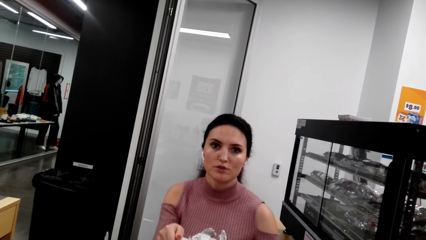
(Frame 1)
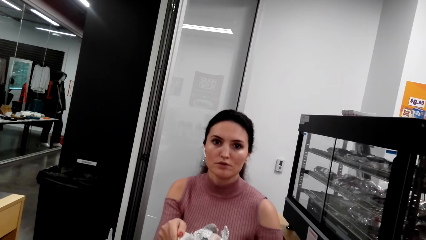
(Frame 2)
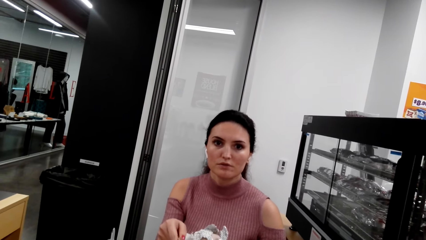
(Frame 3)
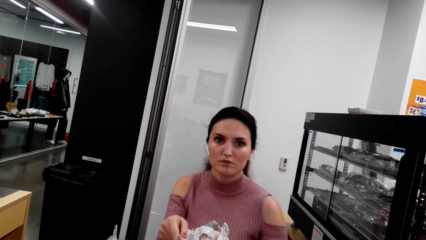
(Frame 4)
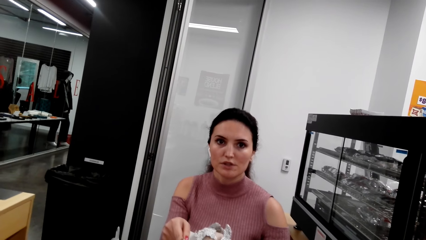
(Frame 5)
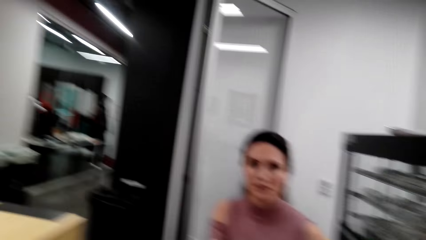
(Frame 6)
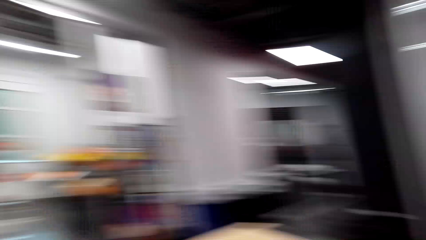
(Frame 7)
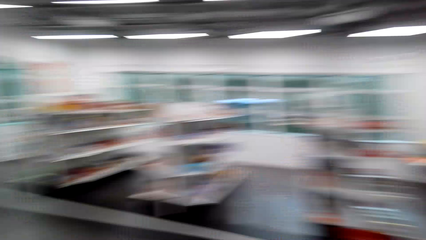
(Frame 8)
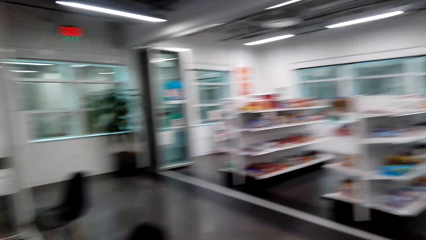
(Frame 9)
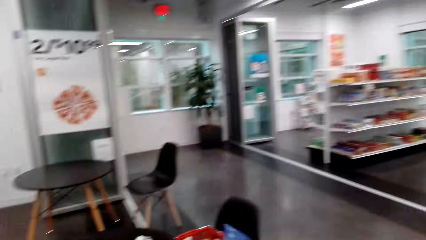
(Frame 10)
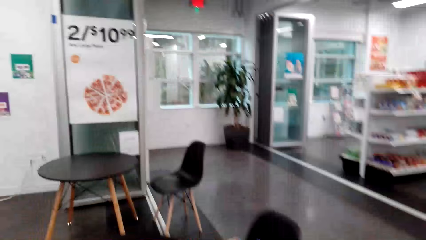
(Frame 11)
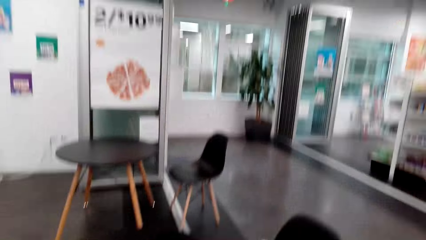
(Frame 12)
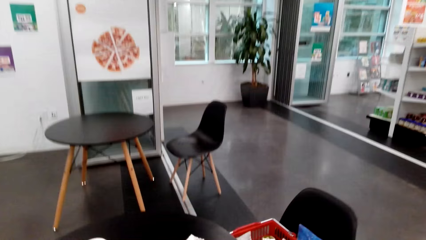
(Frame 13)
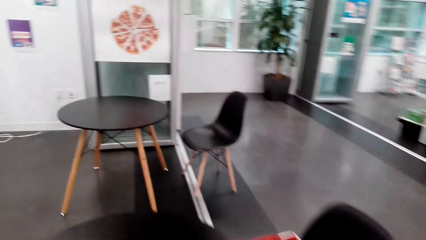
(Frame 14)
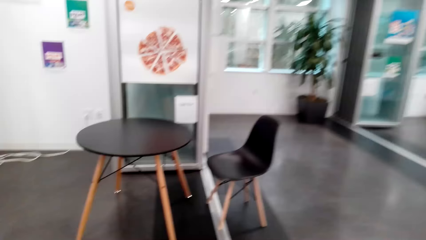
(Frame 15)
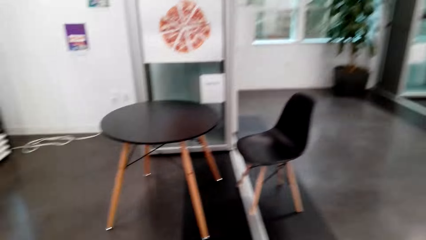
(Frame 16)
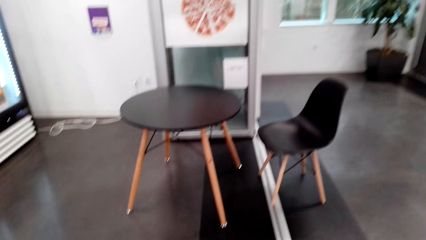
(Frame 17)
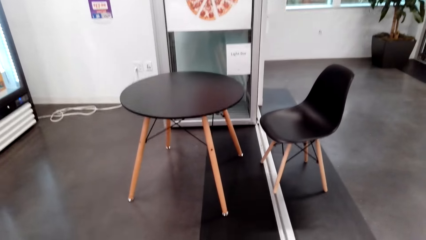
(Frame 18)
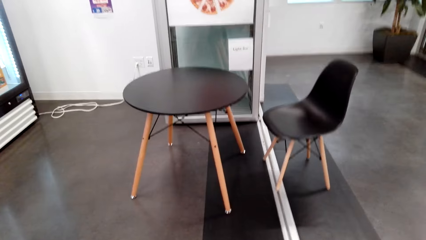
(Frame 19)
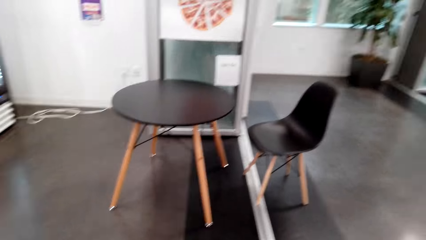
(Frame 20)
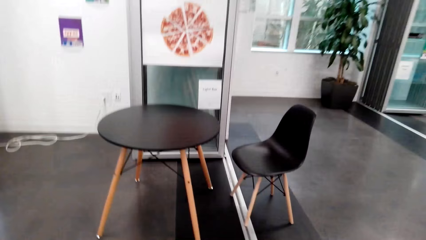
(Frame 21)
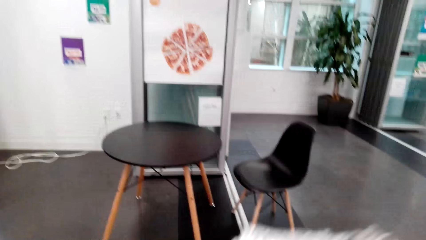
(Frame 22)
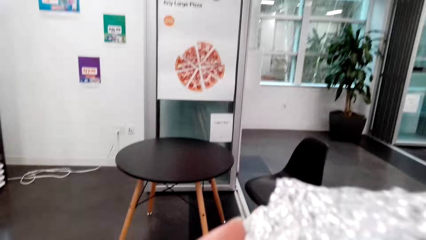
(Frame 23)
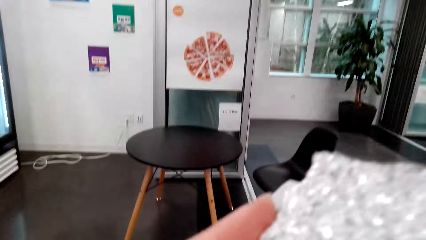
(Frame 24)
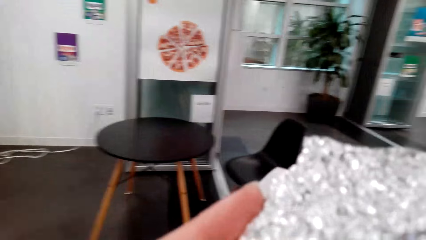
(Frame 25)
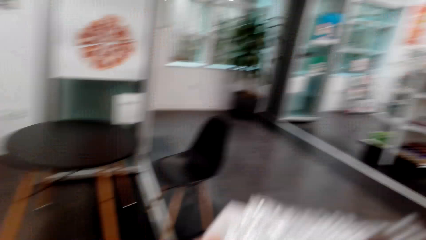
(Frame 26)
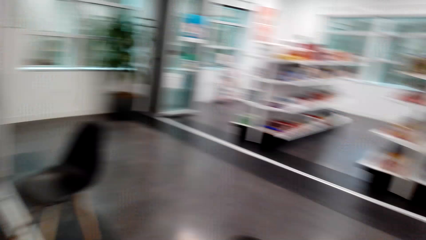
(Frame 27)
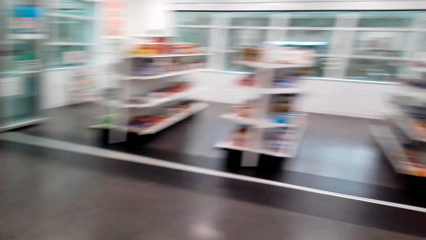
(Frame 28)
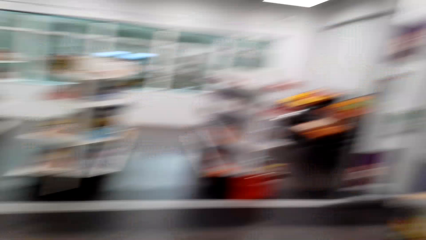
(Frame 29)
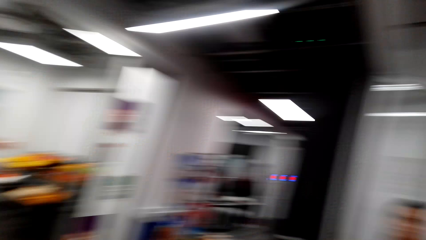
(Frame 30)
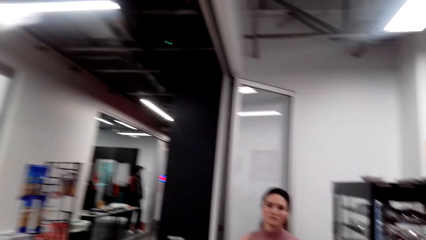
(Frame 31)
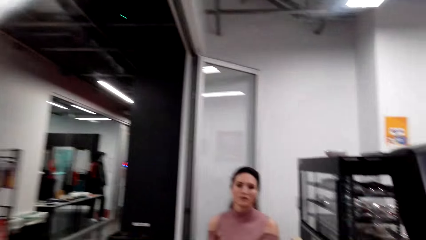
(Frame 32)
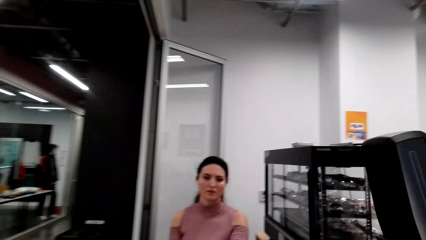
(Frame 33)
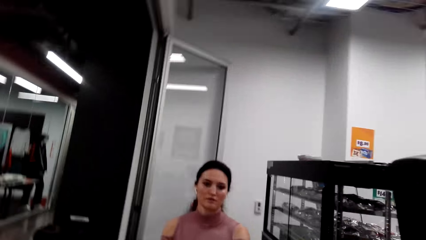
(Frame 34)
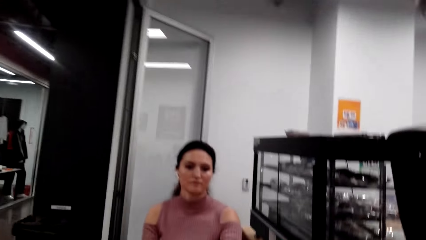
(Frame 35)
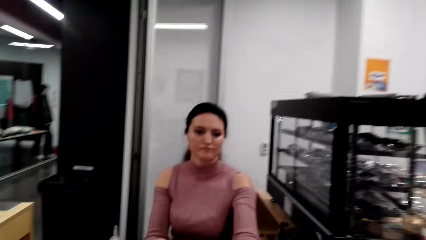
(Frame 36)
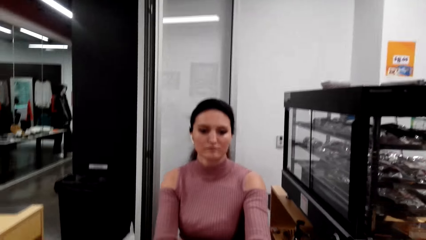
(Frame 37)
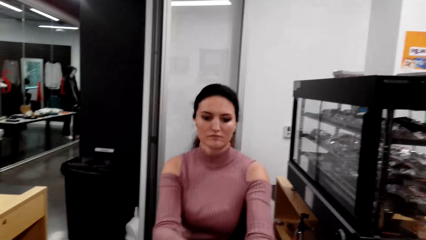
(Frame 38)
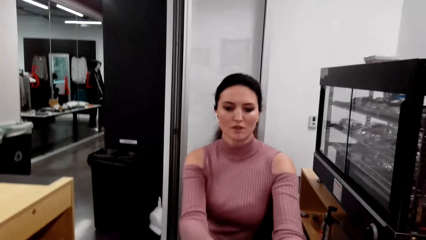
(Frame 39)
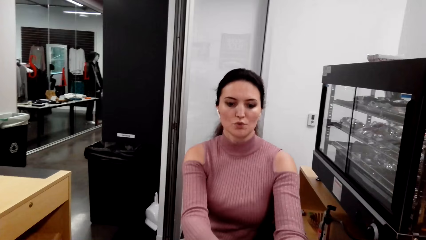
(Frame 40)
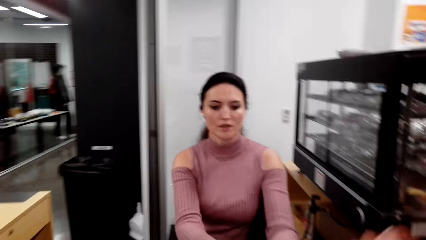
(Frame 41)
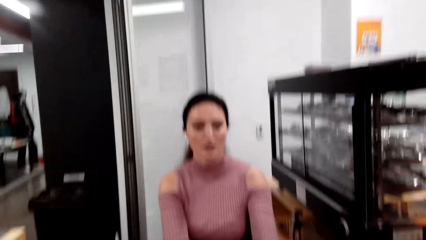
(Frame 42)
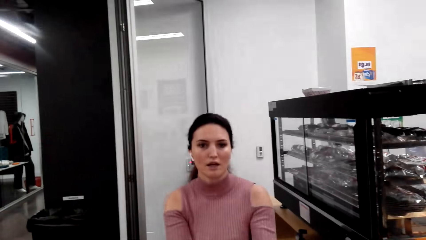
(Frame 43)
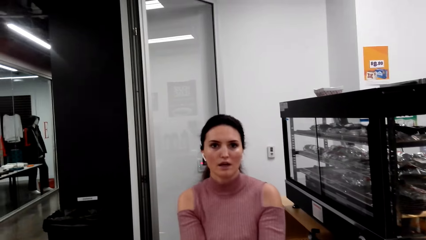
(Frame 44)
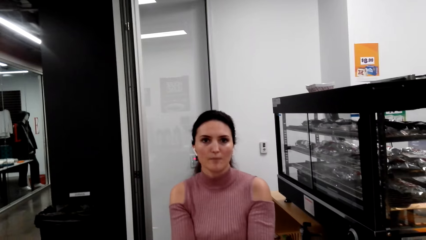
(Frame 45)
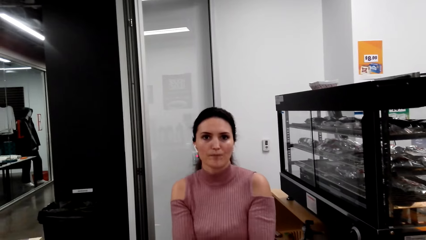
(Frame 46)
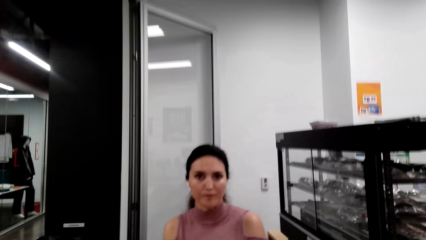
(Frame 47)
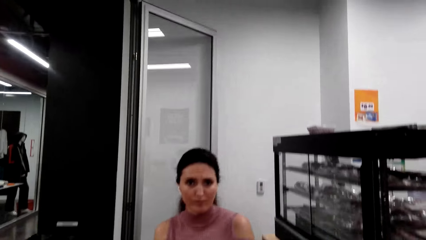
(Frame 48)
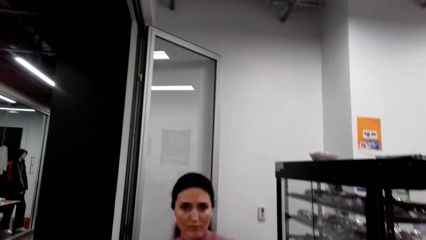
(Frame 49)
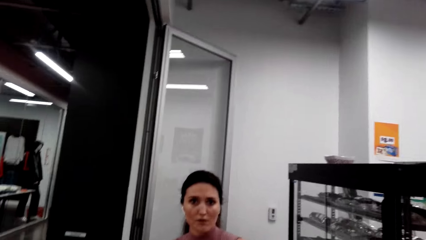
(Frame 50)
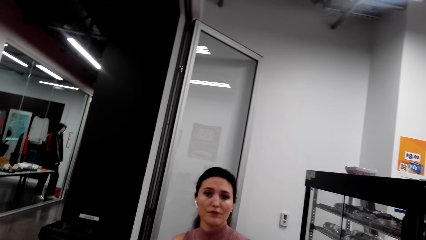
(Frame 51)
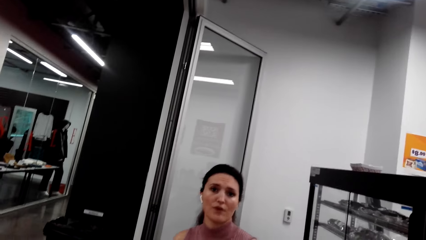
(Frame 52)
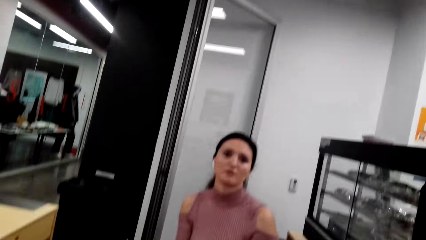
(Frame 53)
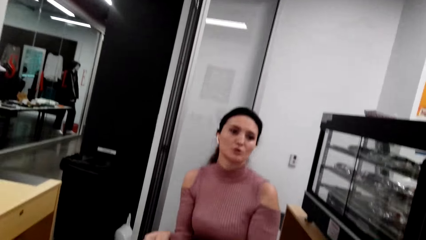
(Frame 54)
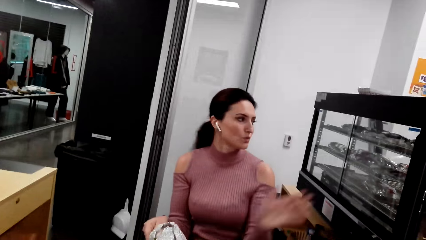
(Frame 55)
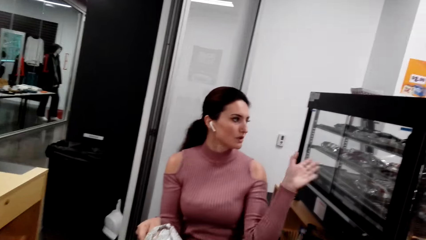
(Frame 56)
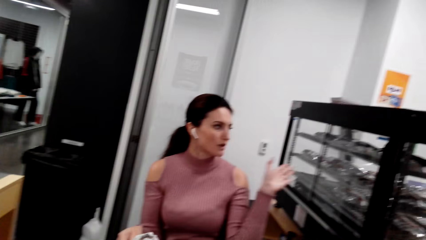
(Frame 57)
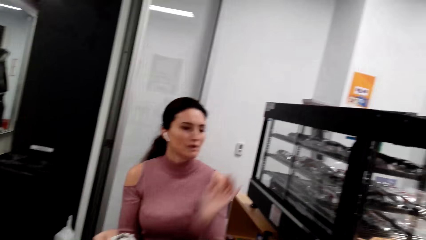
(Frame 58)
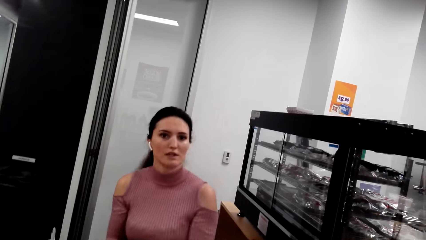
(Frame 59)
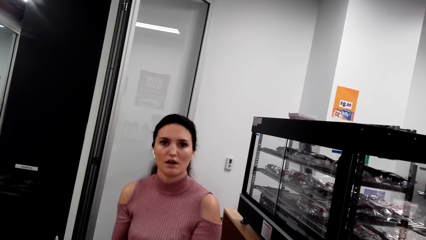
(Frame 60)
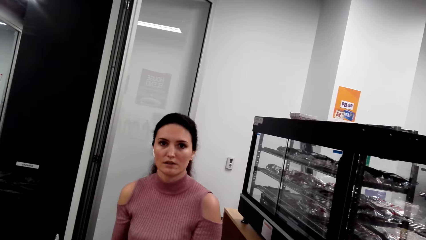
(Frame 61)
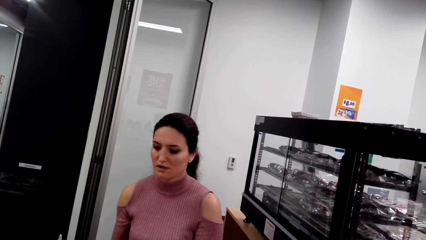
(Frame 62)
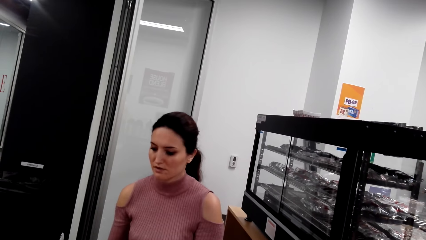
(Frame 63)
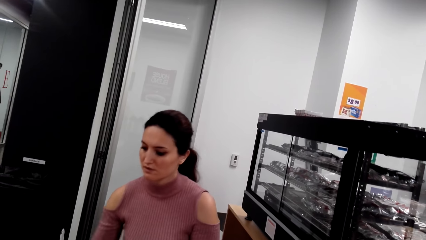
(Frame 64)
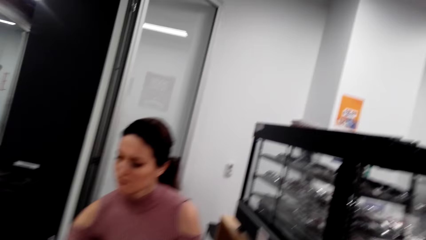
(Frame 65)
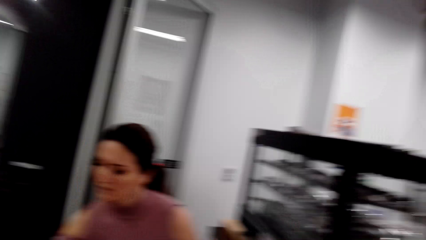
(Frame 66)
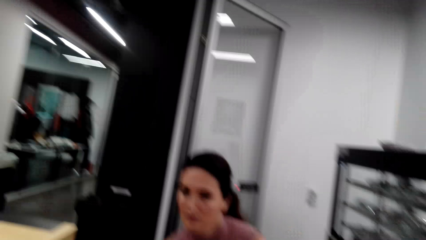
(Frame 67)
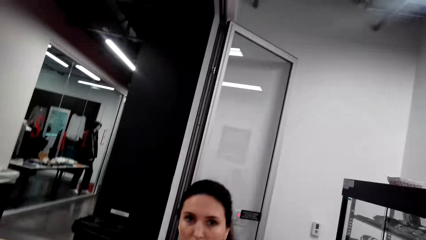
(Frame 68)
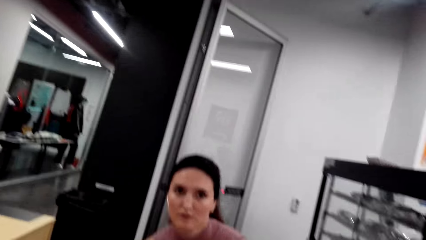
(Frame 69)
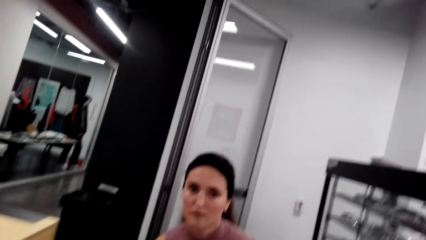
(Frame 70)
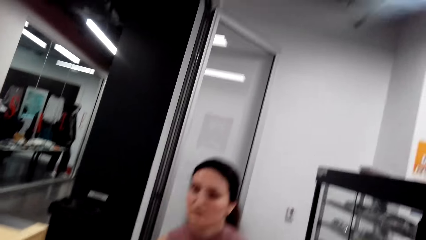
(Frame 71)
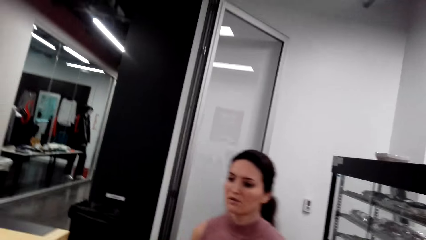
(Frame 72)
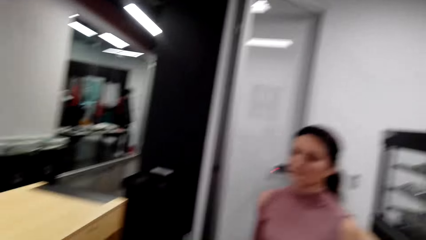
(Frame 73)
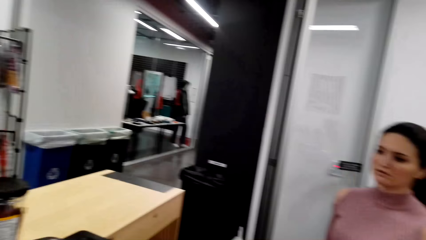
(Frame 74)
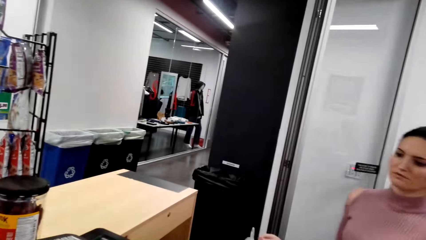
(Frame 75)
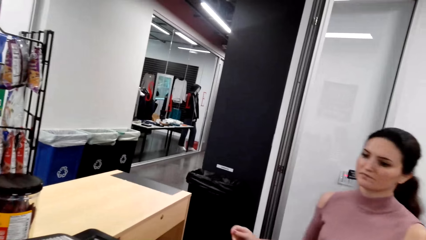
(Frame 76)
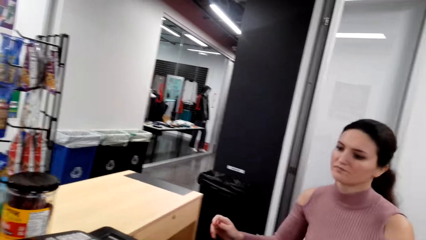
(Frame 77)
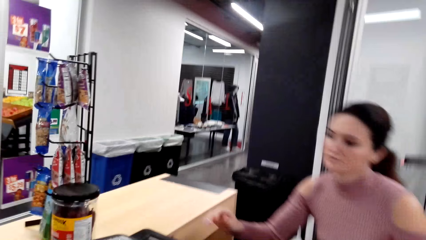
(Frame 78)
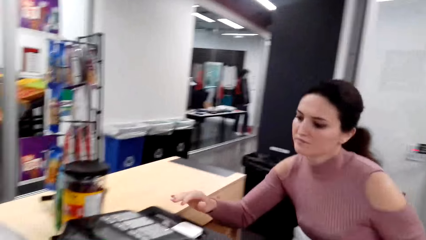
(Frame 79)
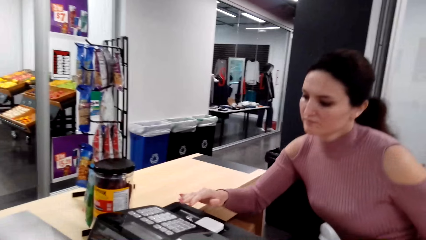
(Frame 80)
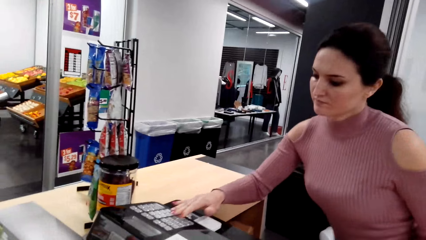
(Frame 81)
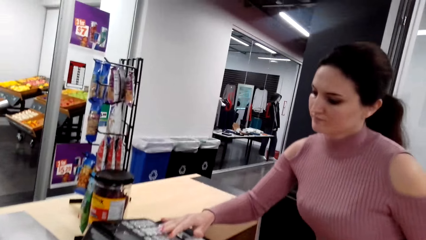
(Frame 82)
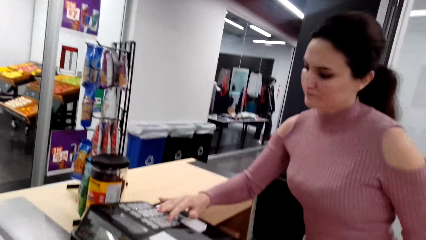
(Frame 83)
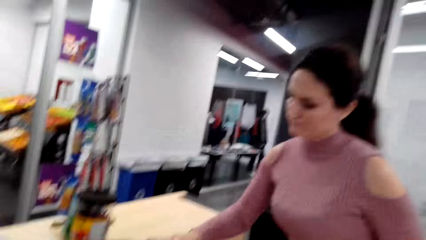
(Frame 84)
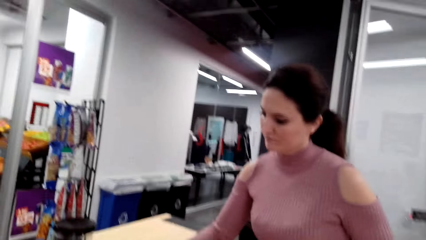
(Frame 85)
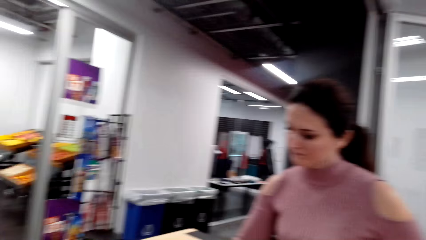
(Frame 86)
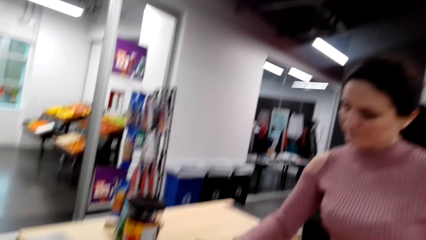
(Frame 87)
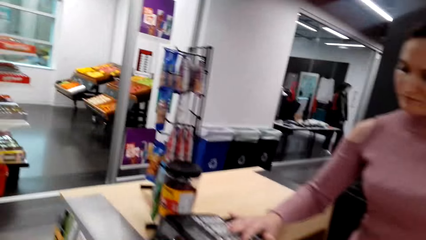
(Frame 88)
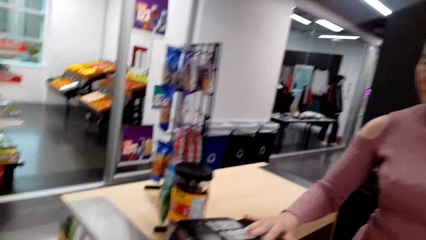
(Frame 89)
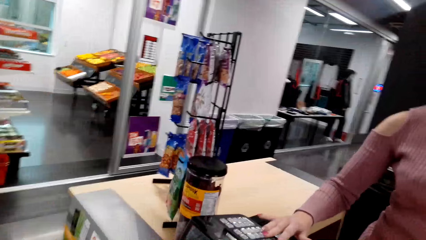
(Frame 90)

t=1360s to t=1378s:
The camera wearer walks around the supermarket. A lady converses with the camera wearer. The lady moves her hand. The lady stands and operates the machine.
